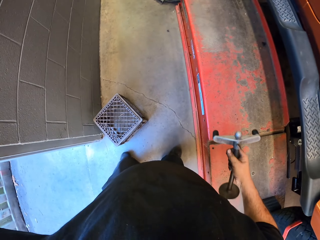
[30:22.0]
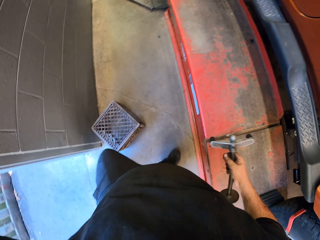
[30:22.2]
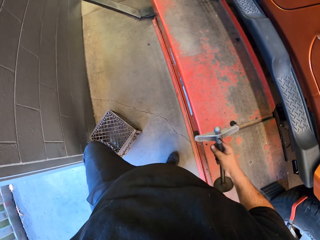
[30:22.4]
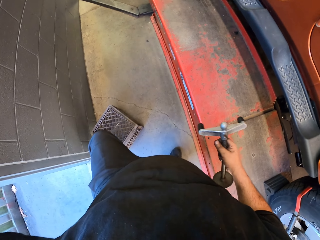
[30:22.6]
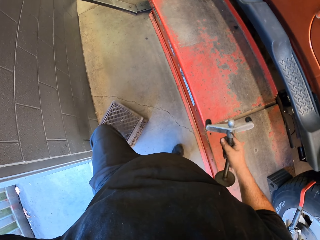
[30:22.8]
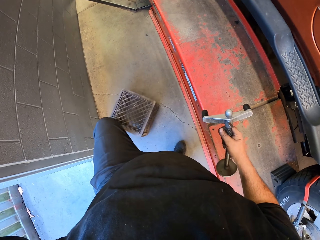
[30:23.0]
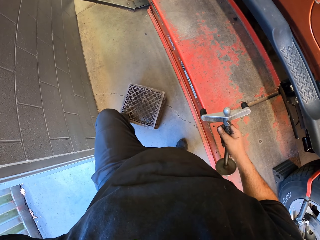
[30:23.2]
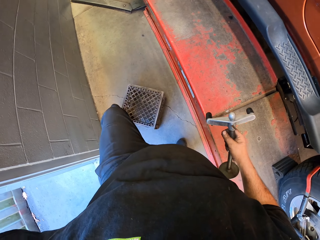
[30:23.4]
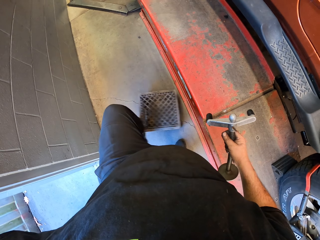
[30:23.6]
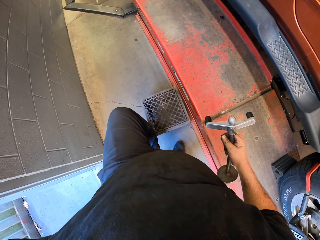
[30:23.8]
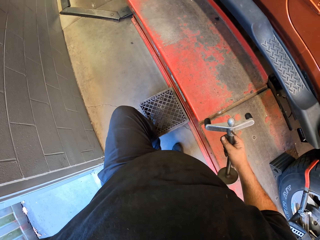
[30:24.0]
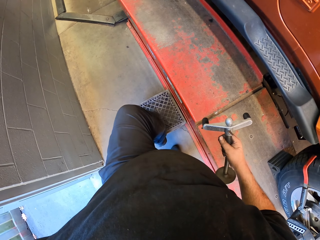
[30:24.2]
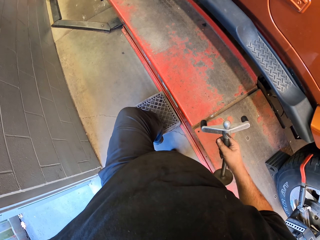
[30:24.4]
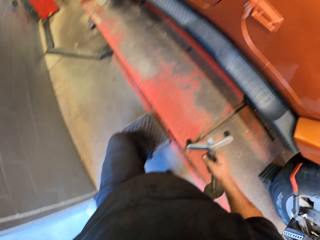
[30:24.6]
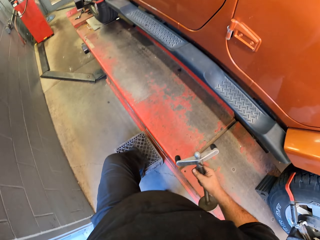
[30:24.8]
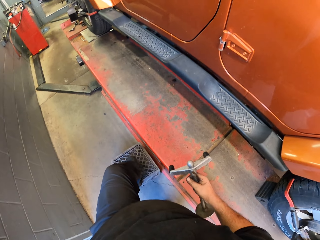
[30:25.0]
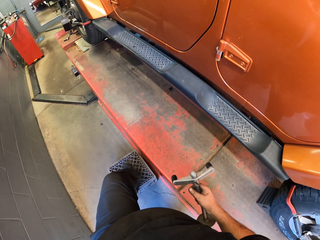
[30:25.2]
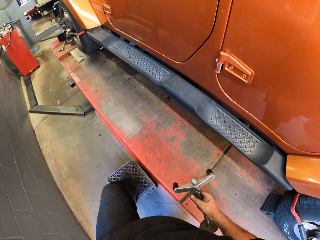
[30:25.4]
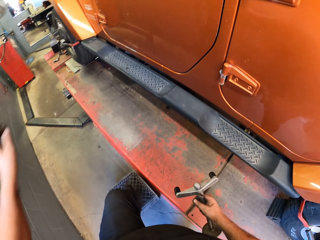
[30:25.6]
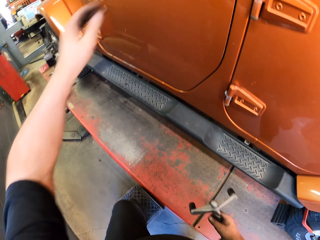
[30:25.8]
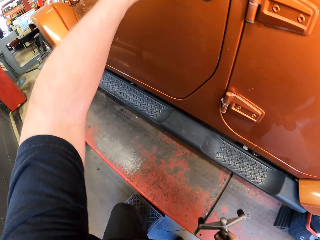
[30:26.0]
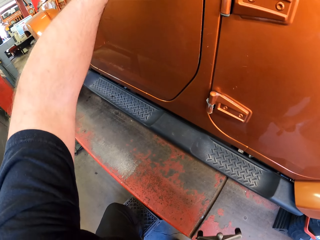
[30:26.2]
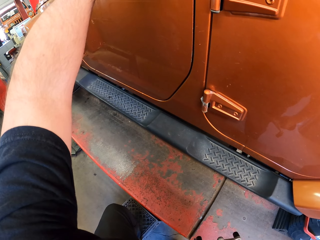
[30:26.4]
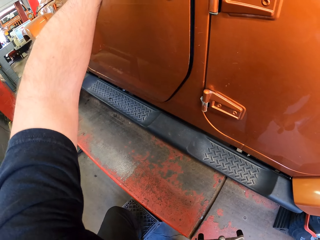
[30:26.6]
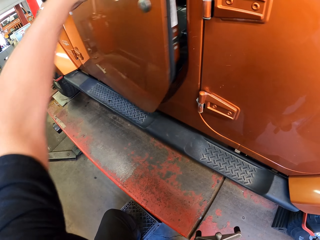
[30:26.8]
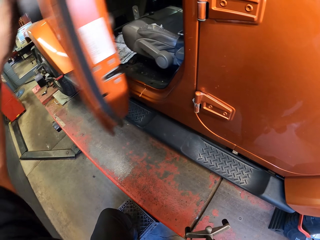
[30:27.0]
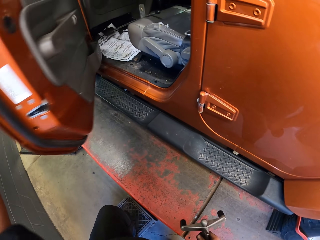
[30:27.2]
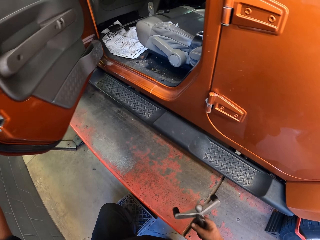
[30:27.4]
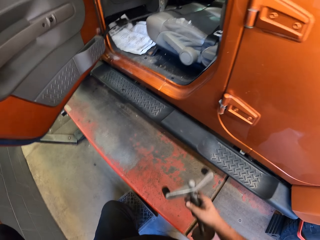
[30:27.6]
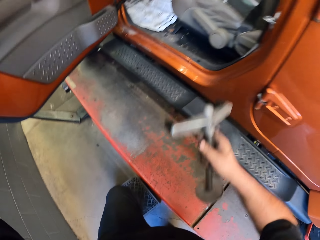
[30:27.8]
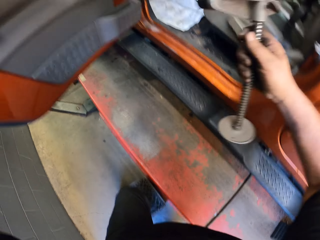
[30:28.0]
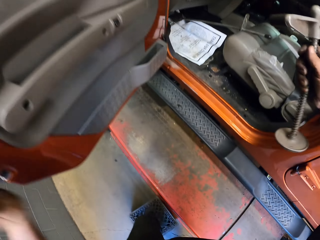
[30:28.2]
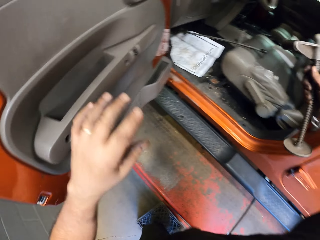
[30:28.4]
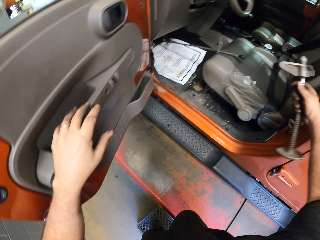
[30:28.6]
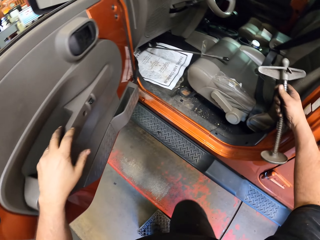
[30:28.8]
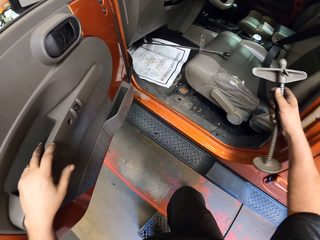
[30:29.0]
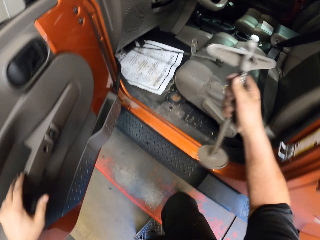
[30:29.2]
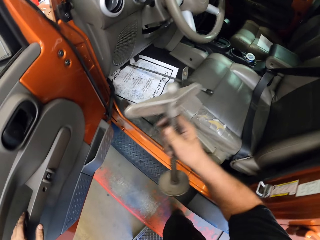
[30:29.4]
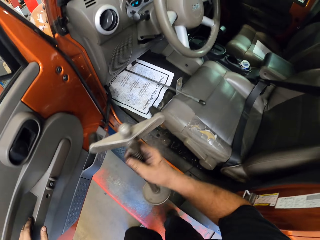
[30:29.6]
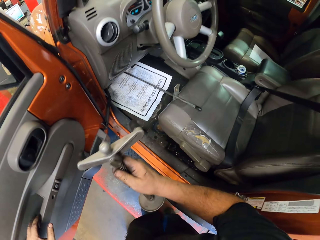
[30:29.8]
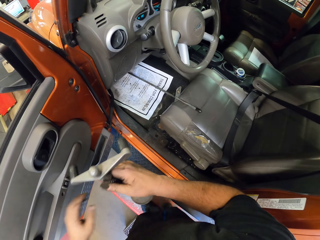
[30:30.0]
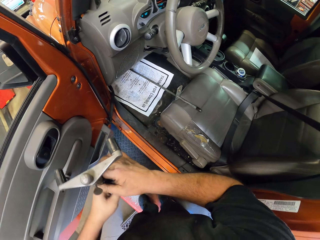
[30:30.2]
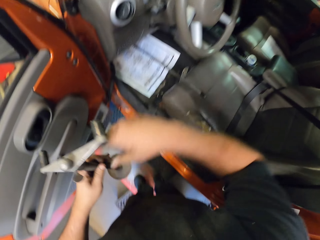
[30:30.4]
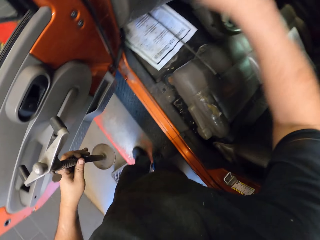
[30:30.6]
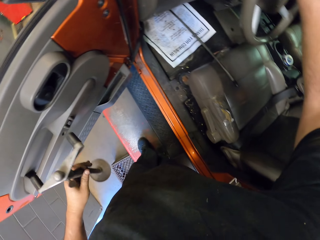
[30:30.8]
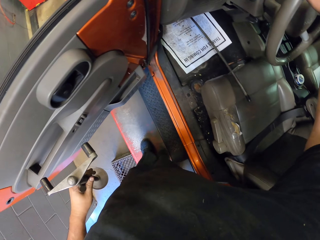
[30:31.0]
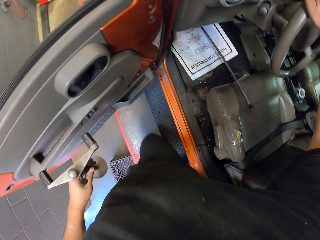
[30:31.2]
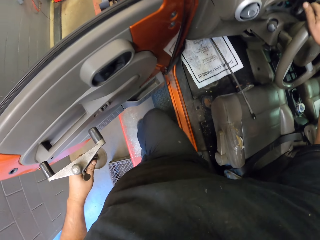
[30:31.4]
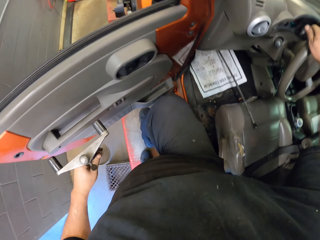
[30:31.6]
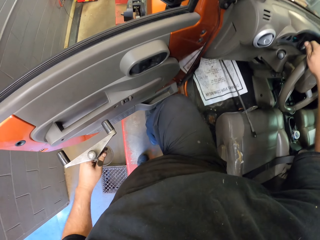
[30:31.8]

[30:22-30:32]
The camera wearer lifts up the hand. He steps on a crate. He pushes the crate with his feet. He opens the car door.

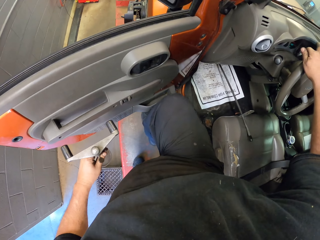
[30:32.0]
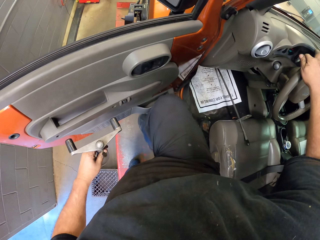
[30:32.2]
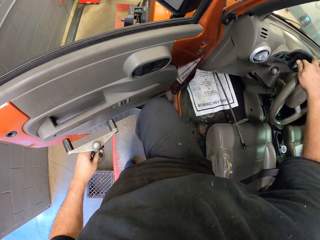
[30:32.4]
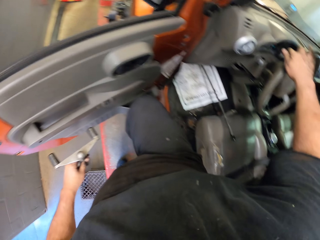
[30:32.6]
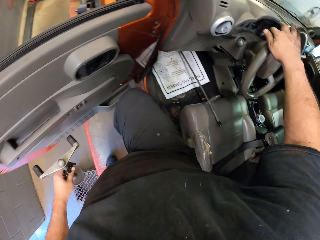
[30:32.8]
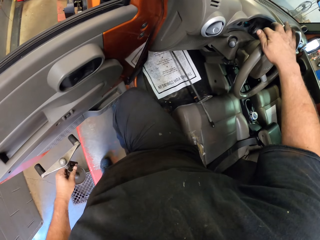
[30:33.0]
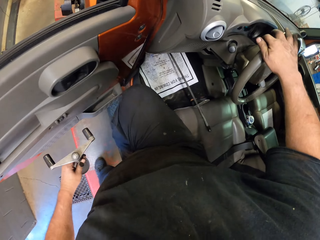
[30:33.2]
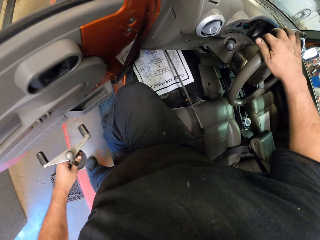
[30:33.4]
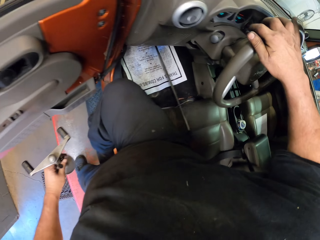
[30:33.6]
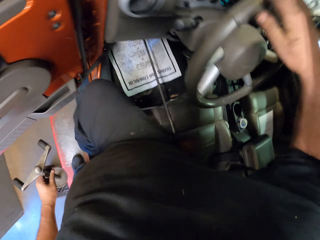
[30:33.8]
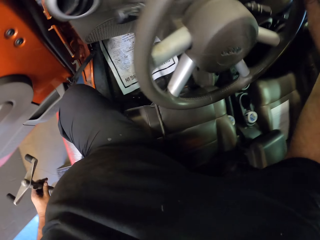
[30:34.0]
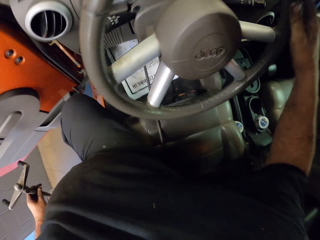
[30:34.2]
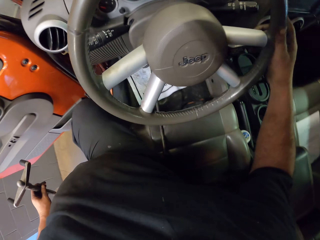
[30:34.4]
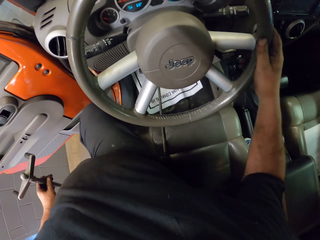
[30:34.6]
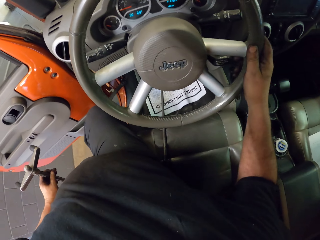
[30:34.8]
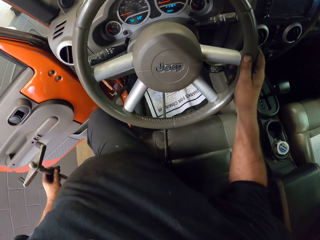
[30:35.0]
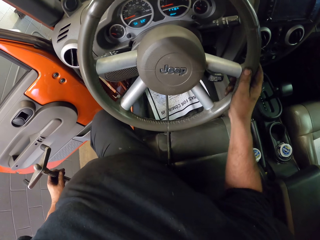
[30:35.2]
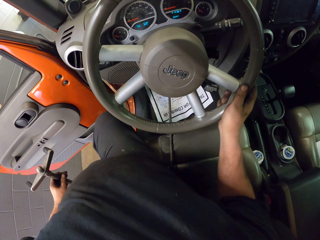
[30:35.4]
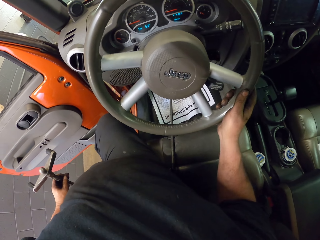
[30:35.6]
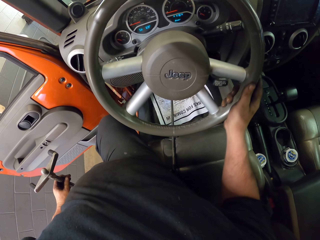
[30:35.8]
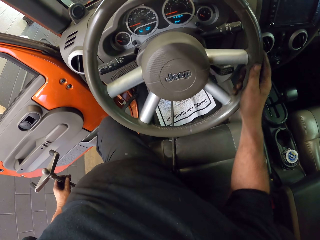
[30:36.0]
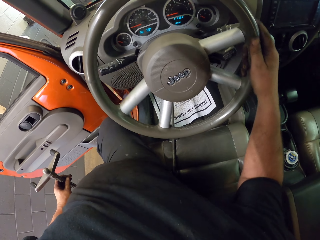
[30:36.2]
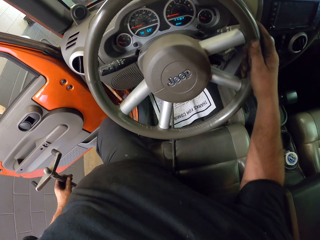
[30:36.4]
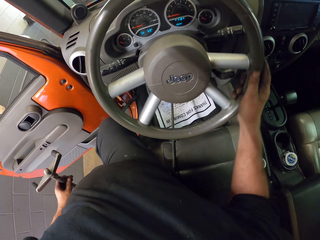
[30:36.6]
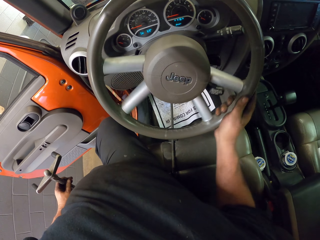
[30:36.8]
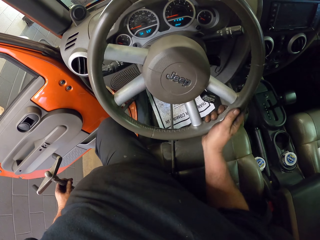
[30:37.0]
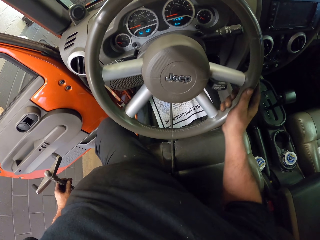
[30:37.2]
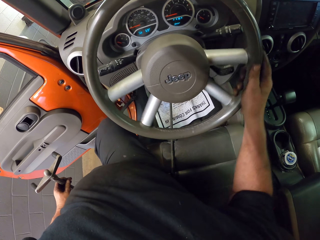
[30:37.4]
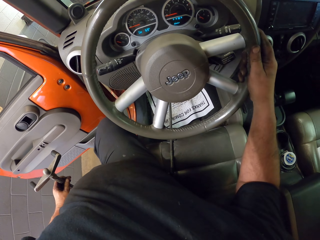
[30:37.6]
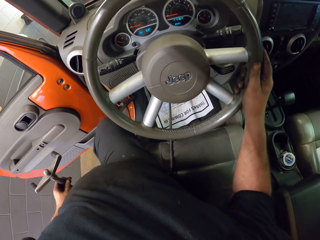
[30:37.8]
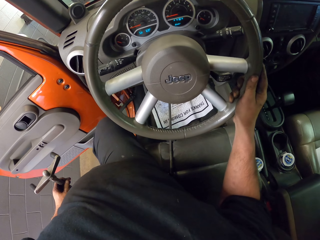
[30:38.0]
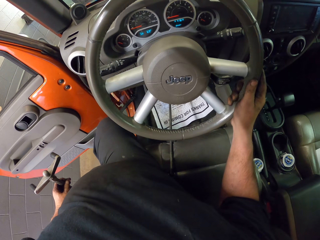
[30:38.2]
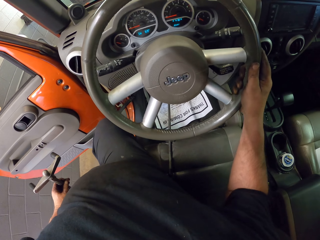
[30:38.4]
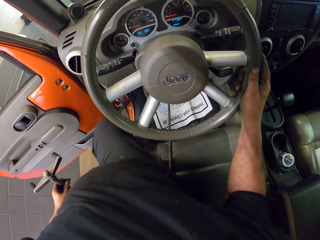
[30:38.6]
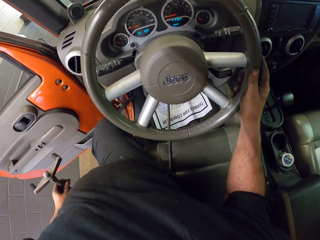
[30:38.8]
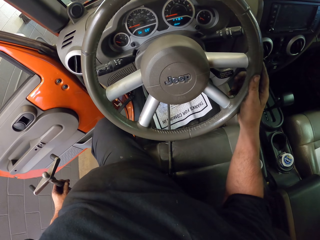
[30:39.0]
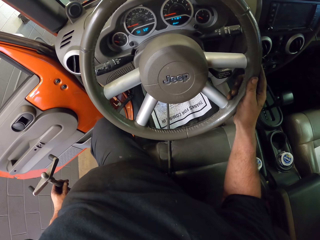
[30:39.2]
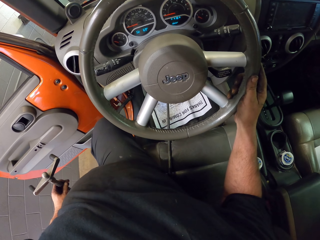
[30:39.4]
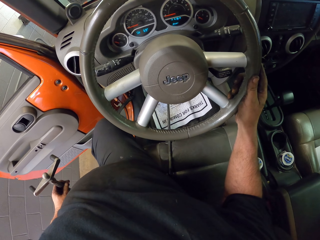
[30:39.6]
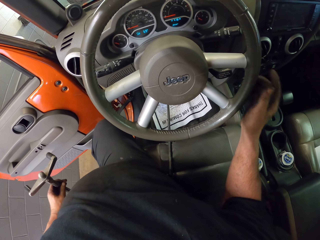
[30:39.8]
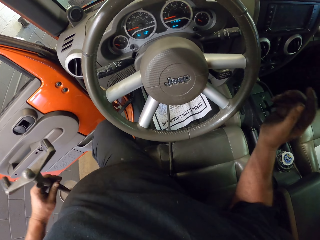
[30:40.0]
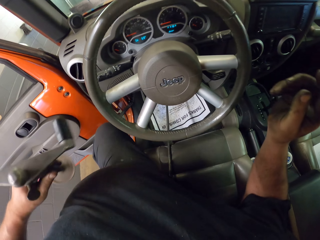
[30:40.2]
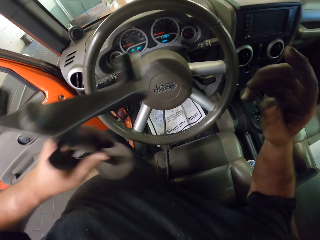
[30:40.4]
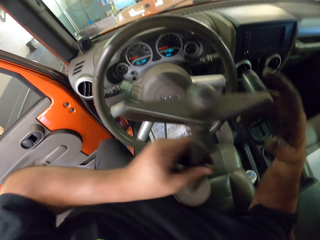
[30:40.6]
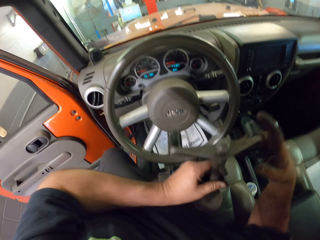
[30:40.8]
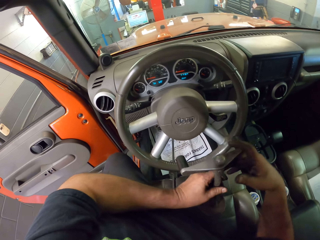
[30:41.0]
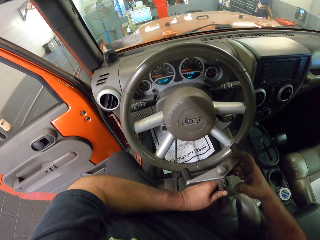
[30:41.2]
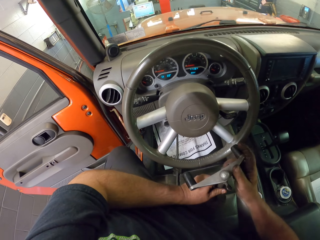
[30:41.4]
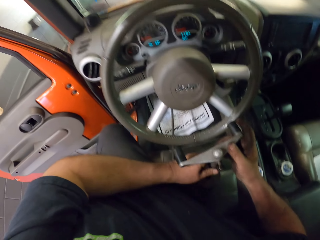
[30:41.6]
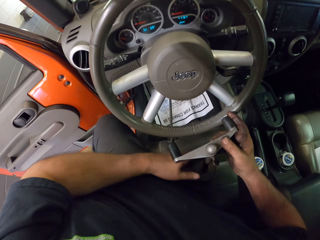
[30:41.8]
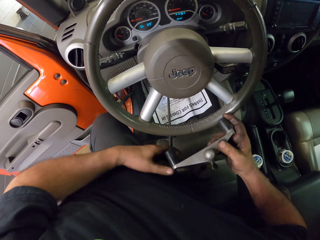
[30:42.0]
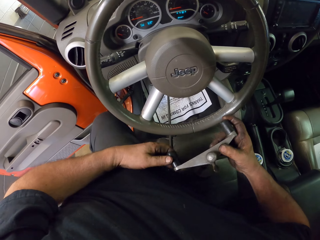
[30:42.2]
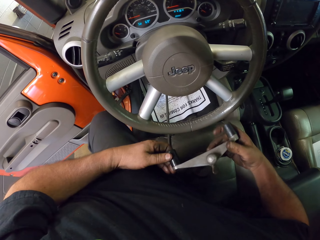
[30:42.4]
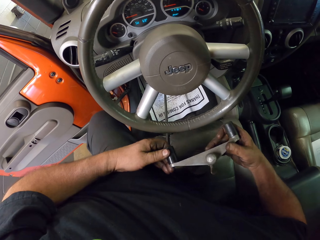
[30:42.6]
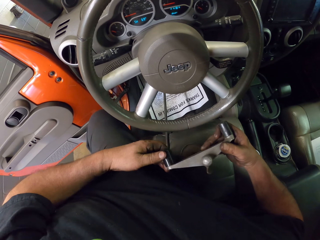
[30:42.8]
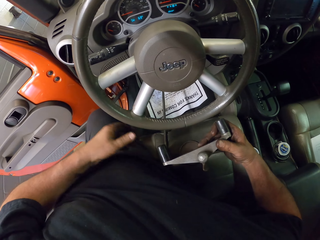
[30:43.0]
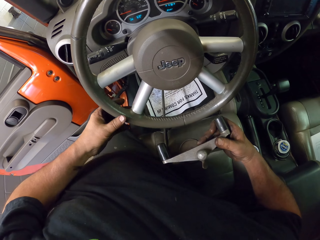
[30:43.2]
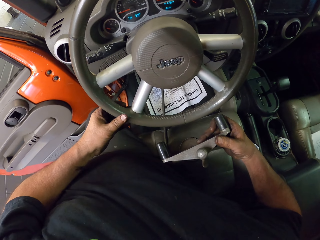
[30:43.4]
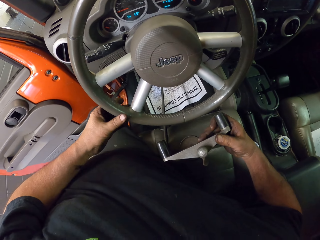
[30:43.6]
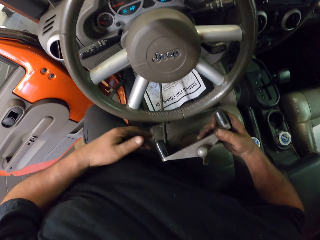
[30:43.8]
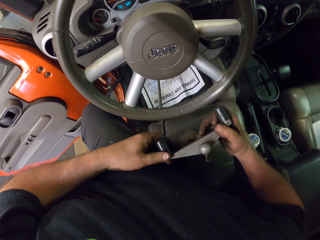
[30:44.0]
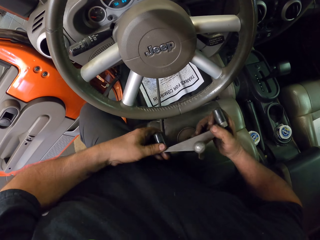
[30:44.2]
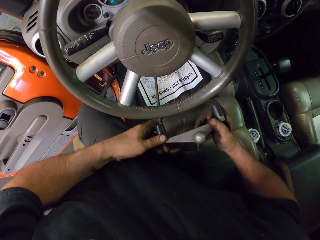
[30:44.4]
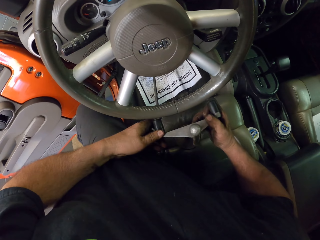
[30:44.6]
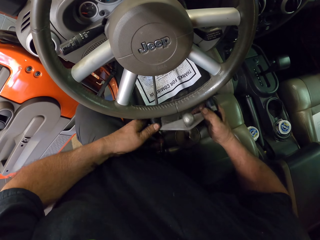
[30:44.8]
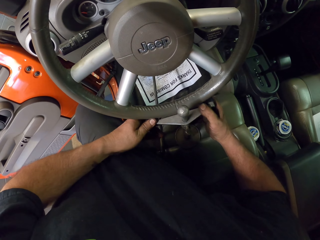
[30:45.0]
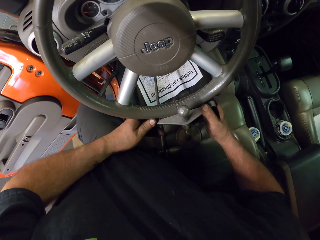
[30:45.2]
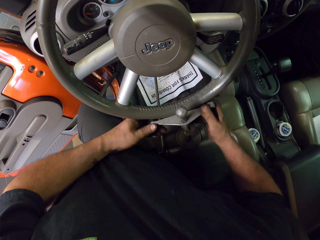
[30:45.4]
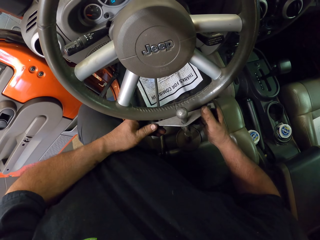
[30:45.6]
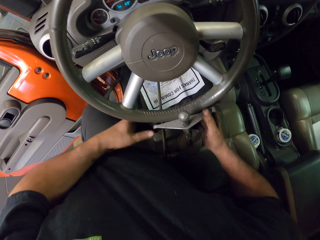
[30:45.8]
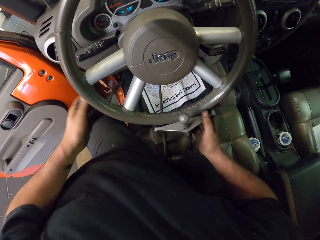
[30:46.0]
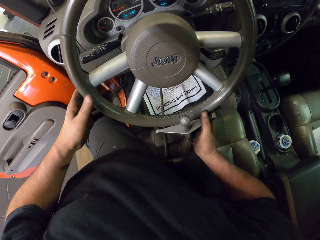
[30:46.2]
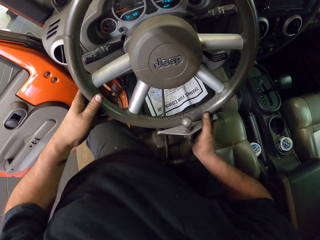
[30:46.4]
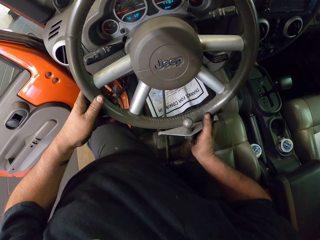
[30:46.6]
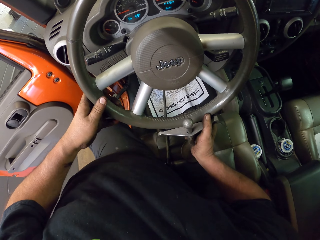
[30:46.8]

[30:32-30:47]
The camera wearer sits in the car. They try the steering wheel. They touch the steering. They put the steering holder on the steering.
